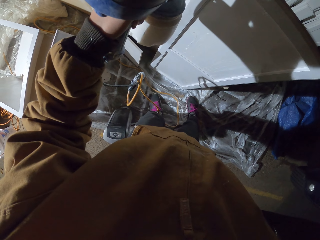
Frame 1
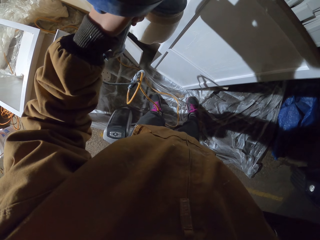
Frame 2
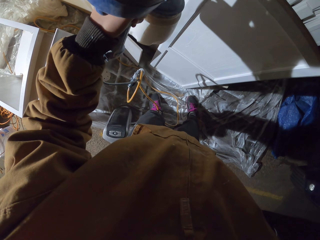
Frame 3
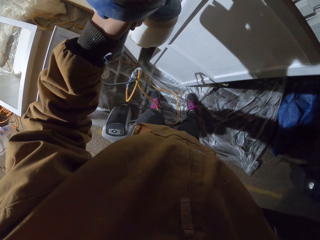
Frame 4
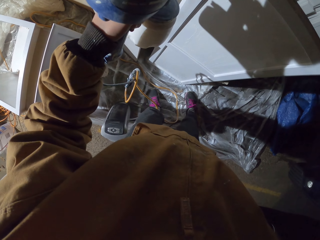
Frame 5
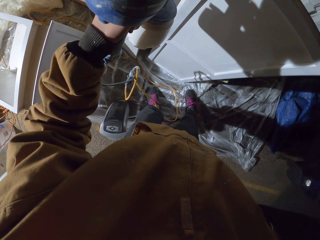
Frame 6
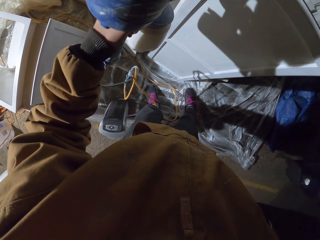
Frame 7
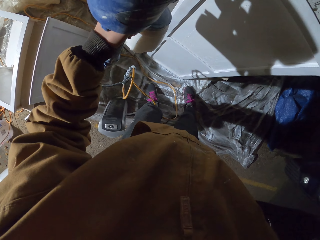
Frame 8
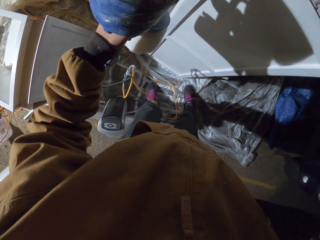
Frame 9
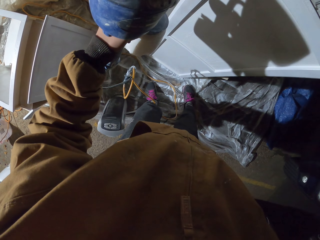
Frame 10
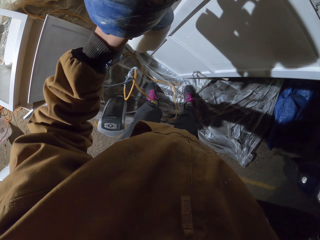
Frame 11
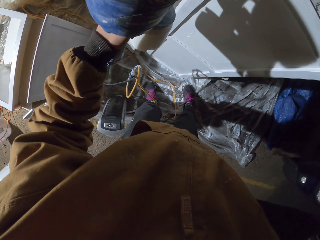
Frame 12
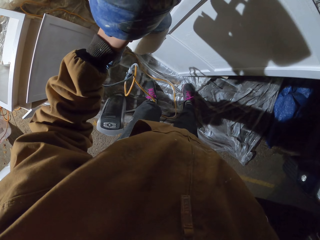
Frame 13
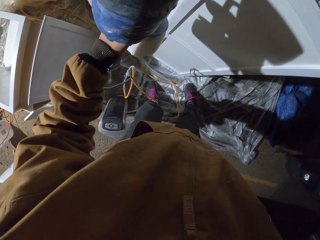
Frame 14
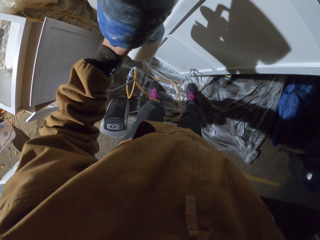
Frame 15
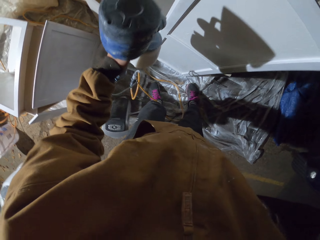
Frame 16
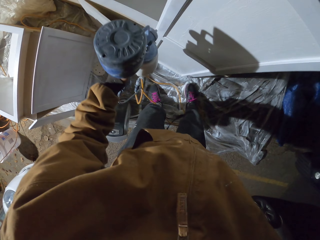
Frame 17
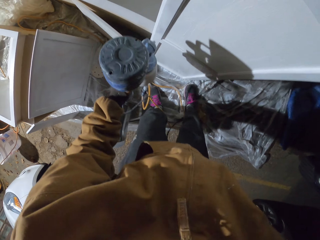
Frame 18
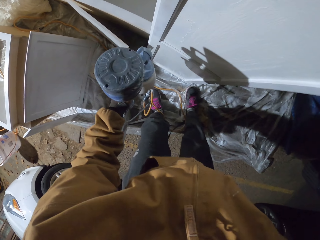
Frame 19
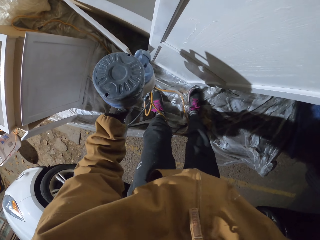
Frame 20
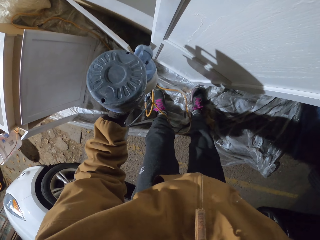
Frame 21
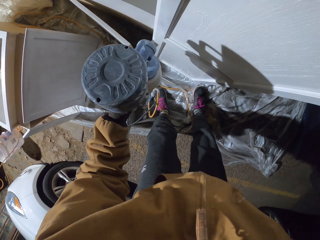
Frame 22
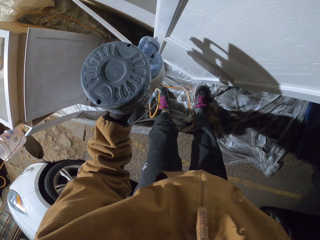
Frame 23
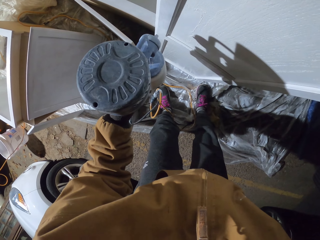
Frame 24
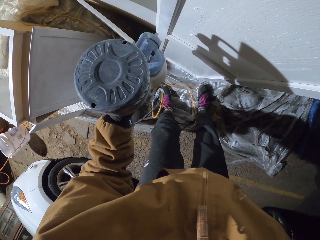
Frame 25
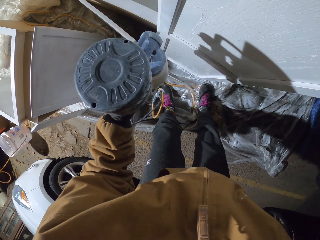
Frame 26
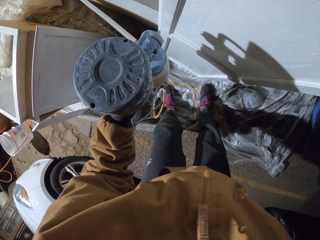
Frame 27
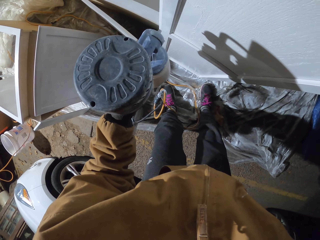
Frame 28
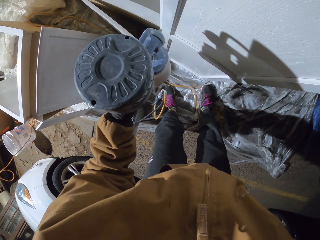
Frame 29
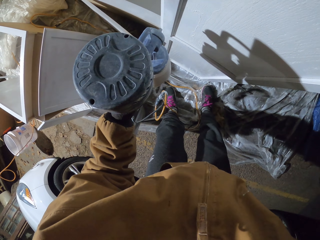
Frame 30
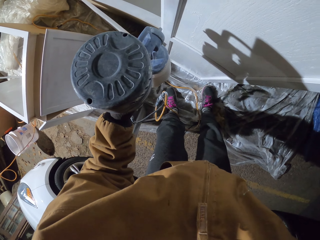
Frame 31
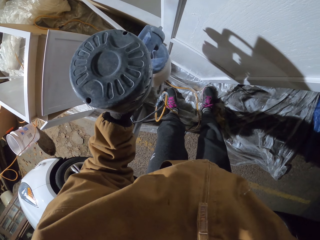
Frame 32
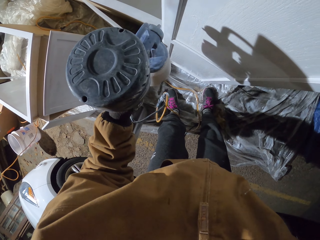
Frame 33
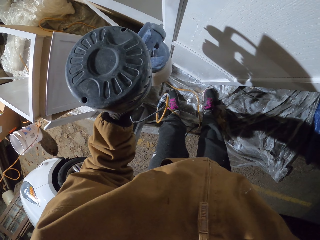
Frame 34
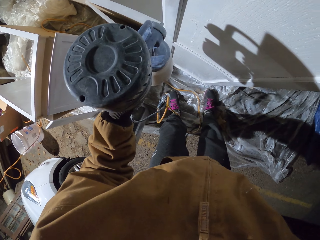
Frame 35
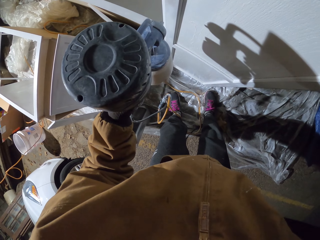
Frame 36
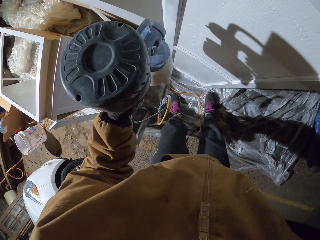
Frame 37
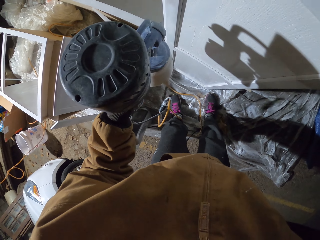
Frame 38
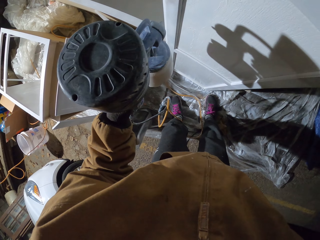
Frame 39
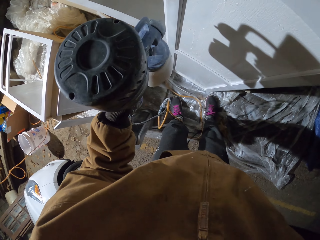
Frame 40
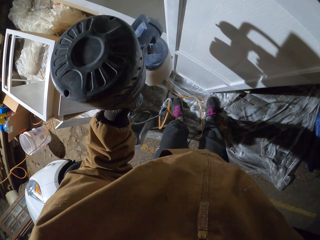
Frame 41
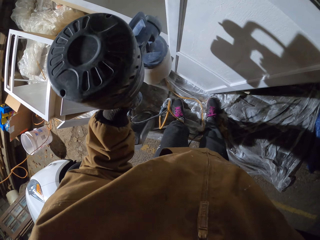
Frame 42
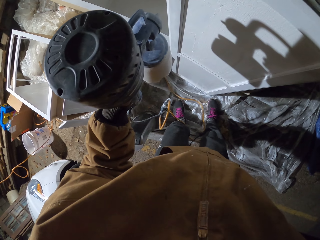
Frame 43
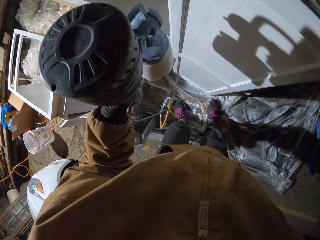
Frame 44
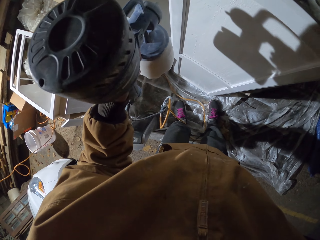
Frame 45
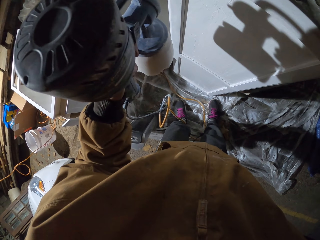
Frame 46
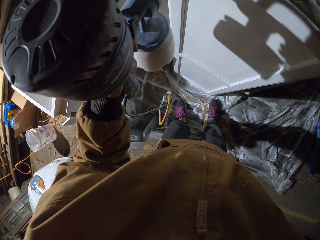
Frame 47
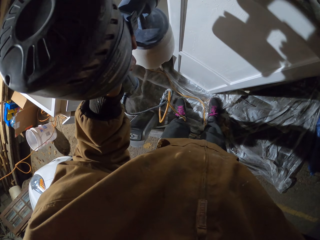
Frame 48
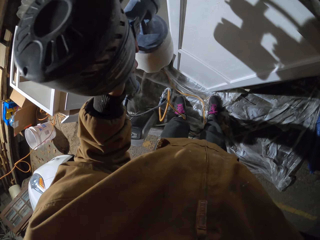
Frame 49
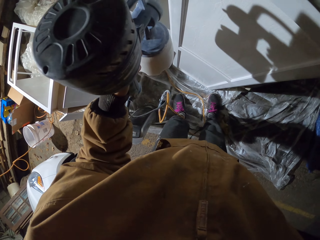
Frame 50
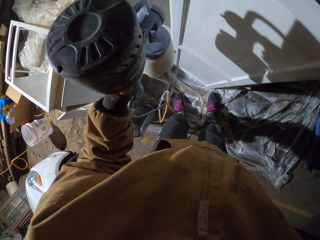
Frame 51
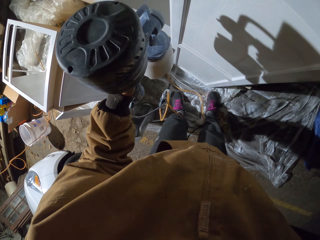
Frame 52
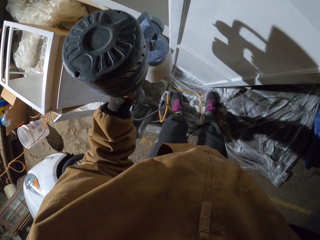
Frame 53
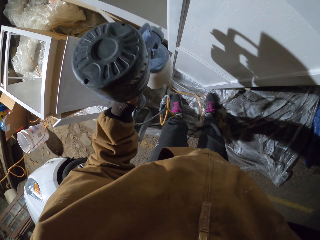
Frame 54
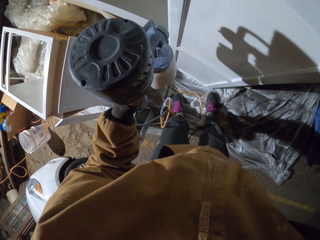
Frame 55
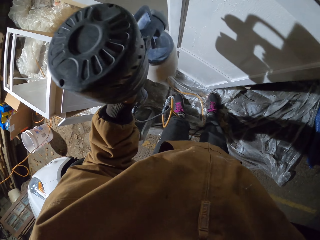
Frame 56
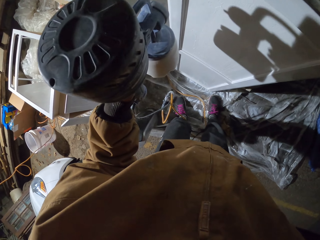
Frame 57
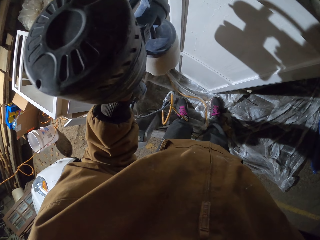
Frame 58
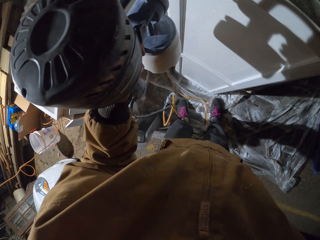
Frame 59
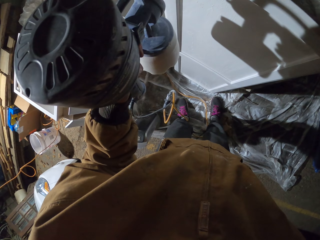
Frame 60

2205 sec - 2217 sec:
The camera wearer bends down and paints the cabinet with the paint sprayer.

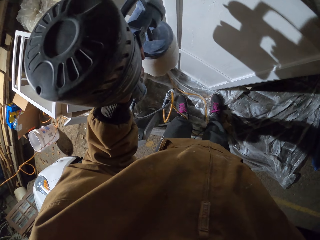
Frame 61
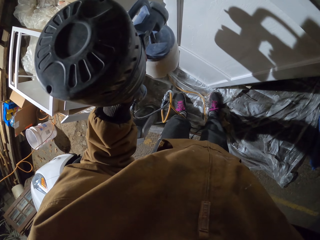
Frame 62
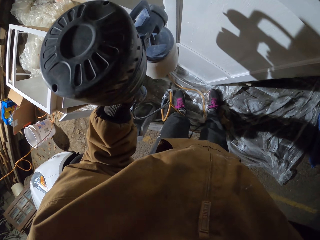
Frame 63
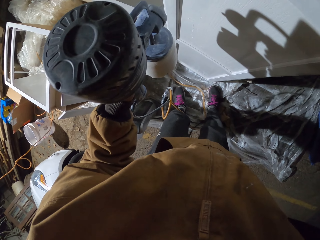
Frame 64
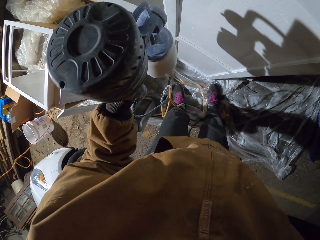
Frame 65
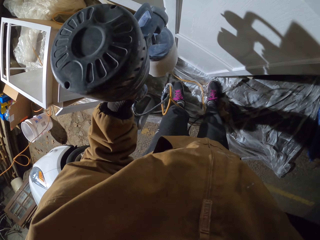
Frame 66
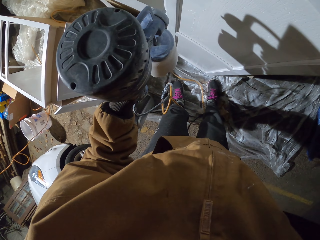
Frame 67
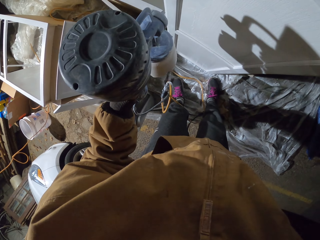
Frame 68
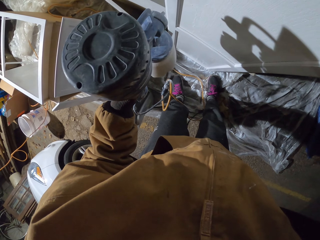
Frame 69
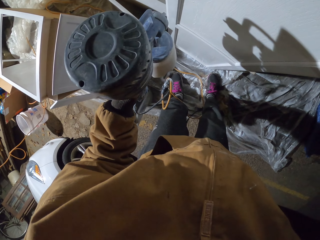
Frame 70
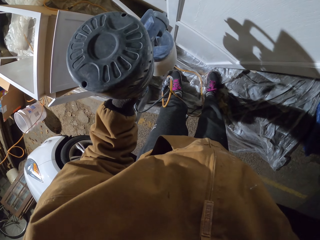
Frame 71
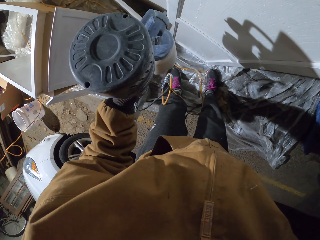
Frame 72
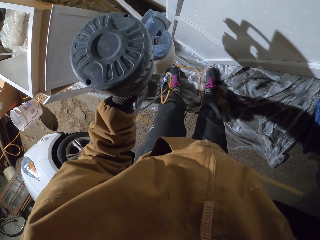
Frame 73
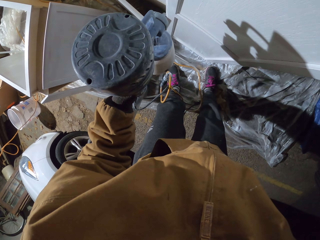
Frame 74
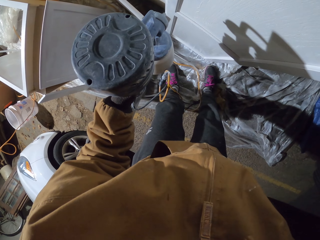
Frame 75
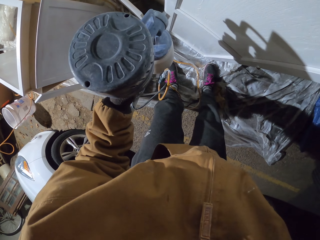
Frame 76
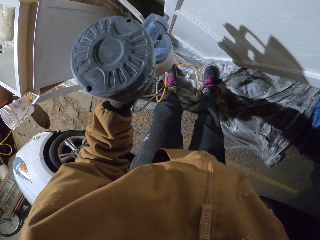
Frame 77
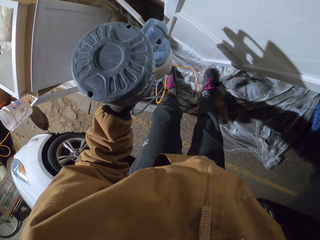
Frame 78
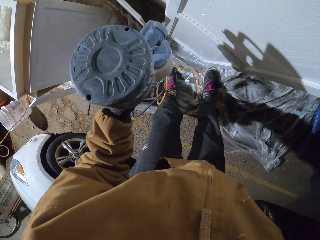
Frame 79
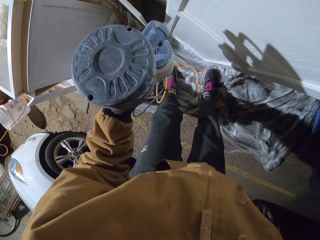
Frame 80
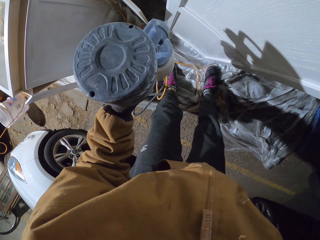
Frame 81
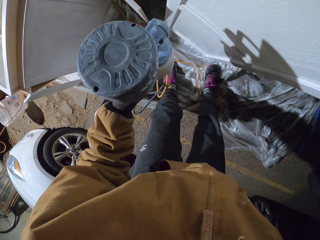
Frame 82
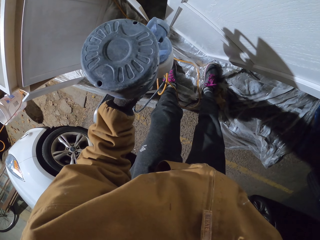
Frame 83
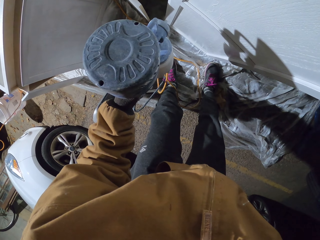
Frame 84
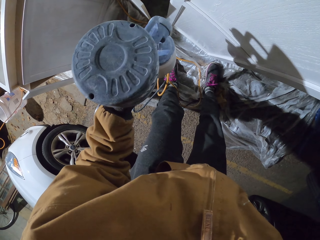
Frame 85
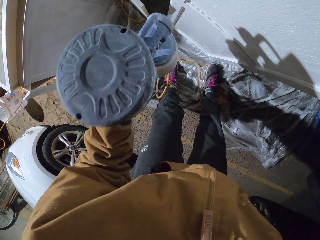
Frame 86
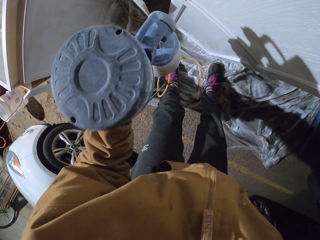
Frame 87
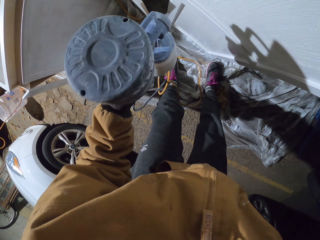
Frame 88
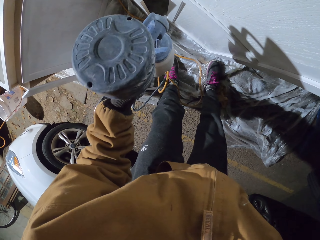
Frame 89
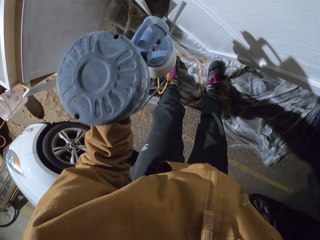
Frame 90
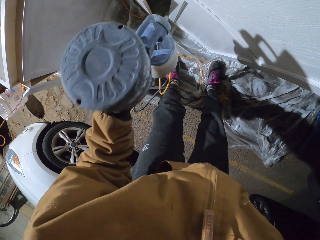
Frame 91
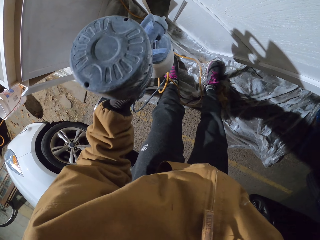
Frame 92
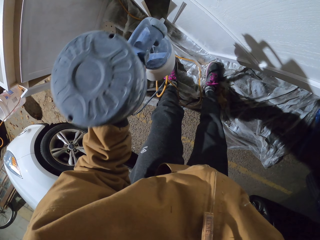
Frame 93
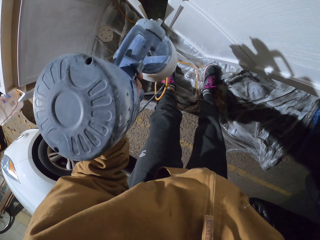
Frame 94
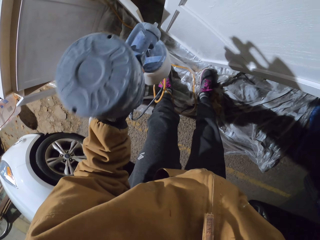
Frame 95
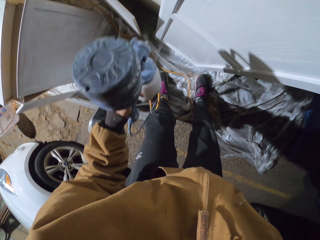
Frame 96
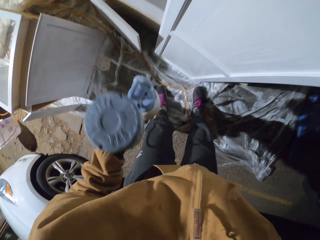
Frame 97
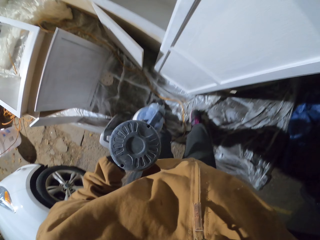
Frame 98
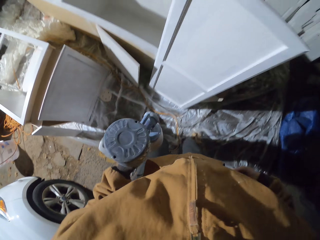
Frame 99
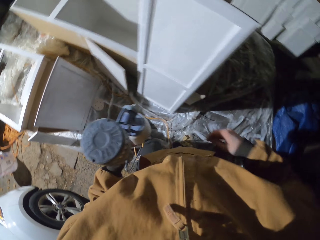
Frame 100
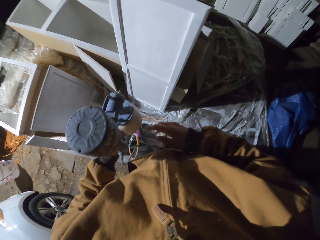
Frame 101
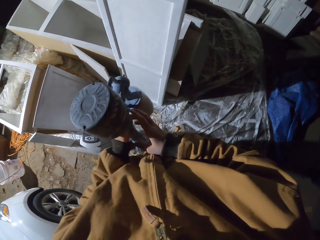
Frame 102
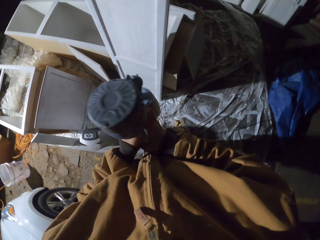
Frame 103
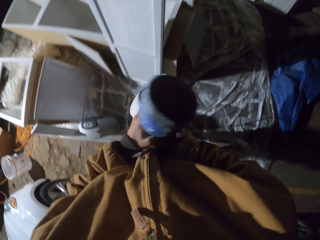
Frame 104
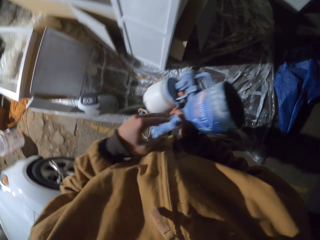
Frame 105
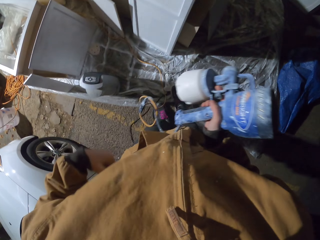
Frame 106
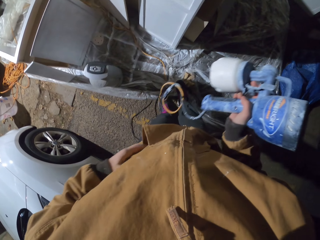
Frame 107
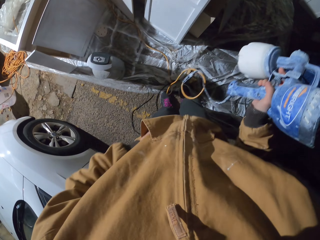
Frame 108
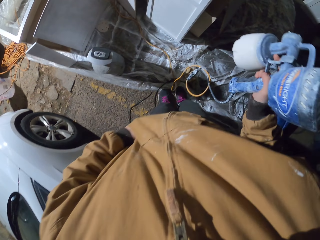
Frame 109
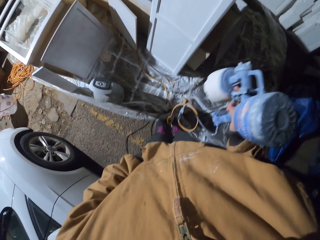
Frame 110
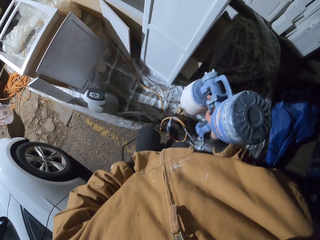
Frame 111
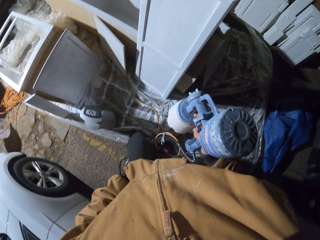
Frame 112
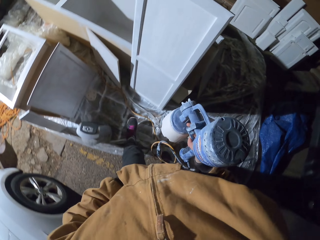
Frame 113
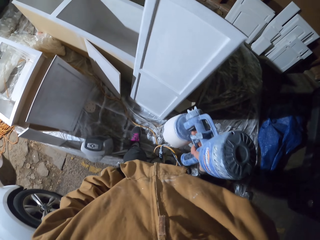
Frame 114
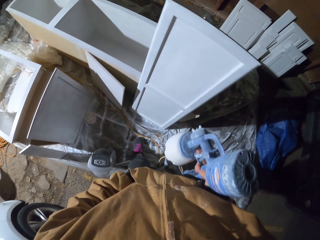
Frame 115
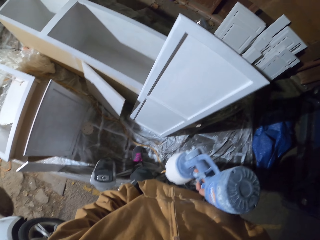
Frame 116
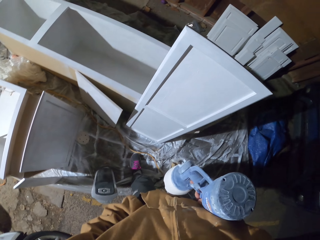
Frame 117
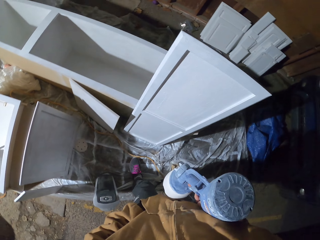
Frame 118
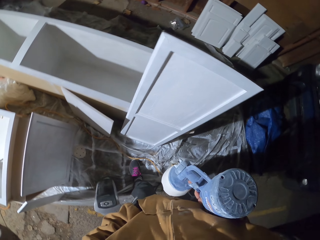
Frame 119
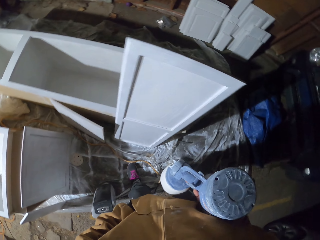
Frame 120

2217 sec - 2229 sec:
The camera wearer holds the homeright paint sprayer with the right hand. They move. They put the left hand in the pocket. They move around.
